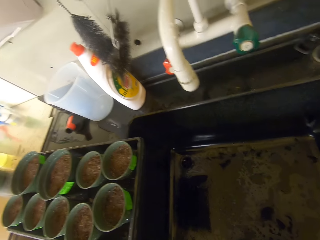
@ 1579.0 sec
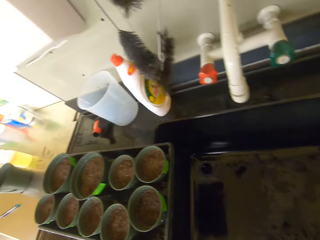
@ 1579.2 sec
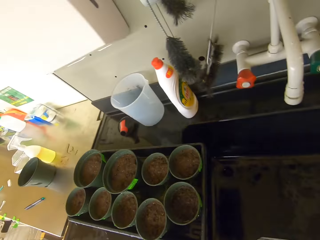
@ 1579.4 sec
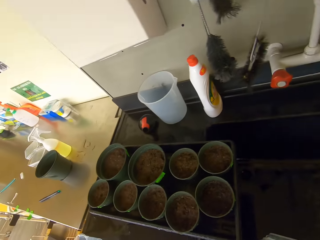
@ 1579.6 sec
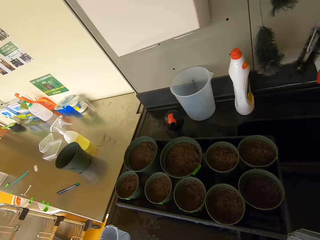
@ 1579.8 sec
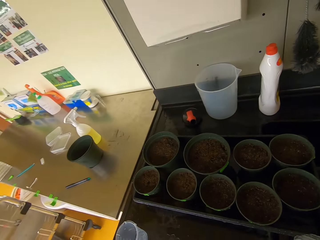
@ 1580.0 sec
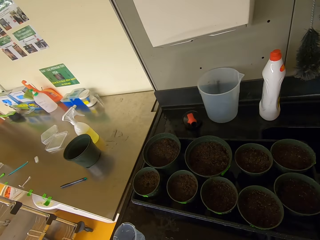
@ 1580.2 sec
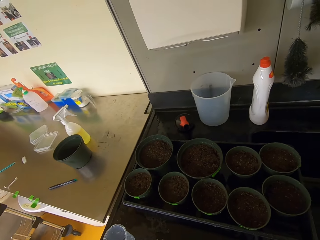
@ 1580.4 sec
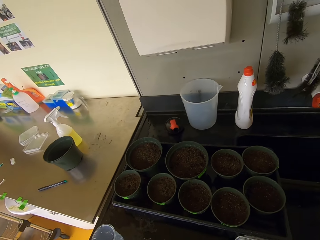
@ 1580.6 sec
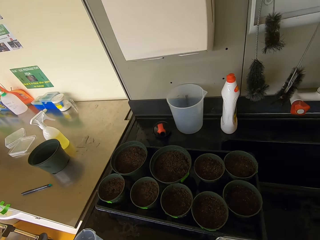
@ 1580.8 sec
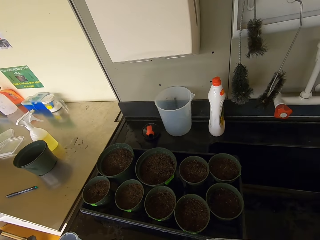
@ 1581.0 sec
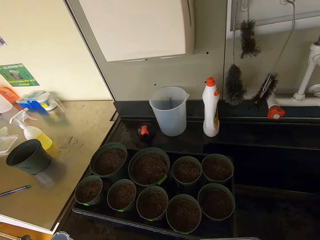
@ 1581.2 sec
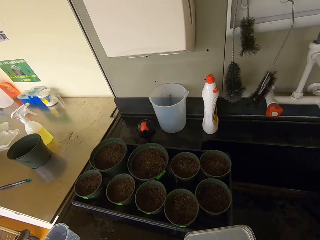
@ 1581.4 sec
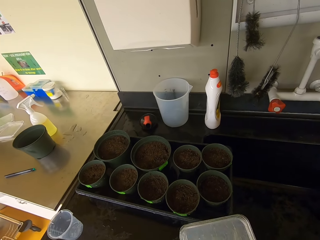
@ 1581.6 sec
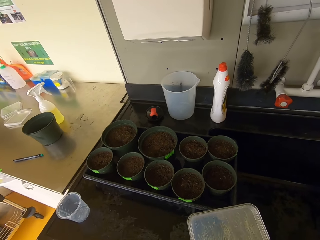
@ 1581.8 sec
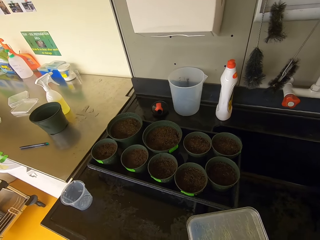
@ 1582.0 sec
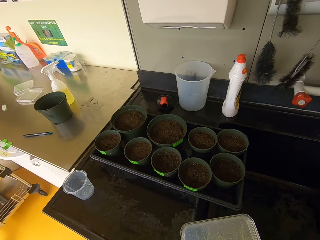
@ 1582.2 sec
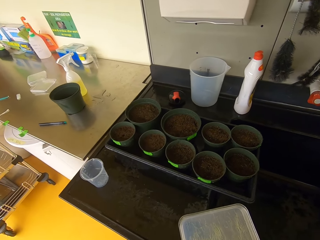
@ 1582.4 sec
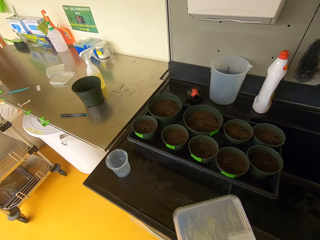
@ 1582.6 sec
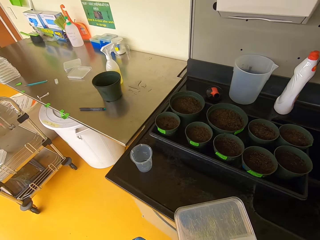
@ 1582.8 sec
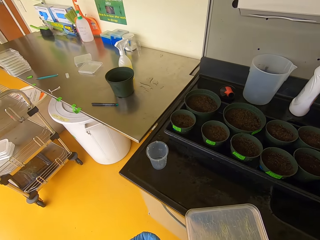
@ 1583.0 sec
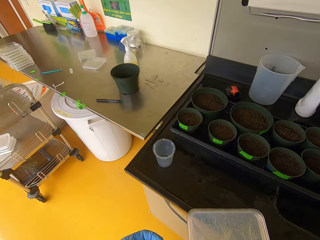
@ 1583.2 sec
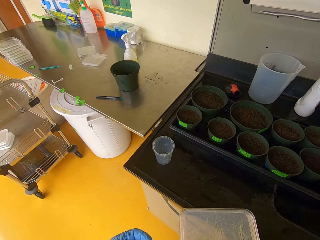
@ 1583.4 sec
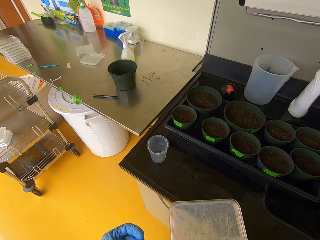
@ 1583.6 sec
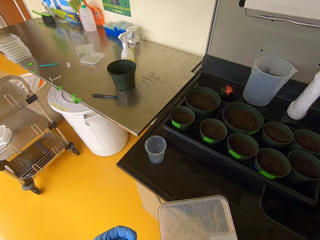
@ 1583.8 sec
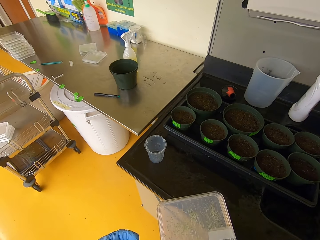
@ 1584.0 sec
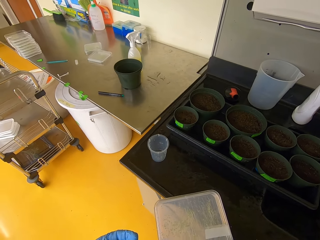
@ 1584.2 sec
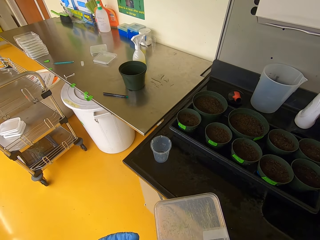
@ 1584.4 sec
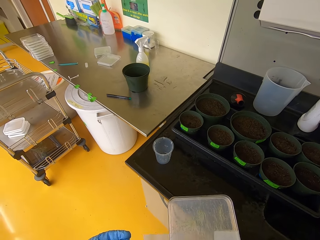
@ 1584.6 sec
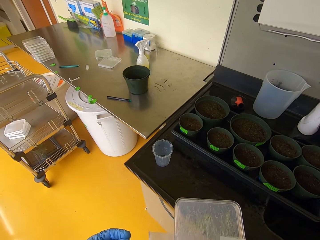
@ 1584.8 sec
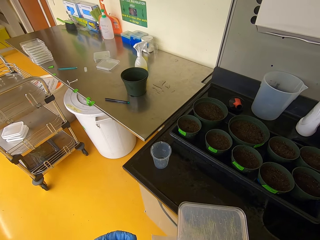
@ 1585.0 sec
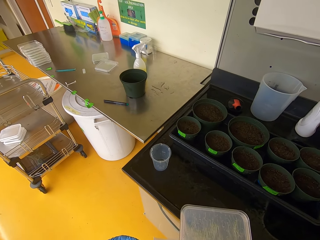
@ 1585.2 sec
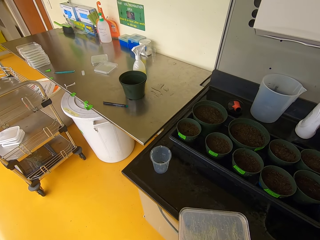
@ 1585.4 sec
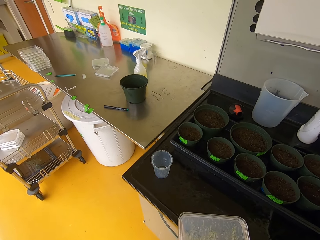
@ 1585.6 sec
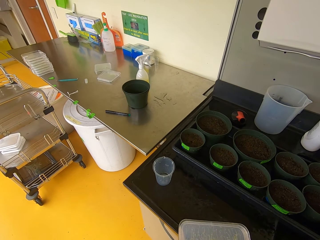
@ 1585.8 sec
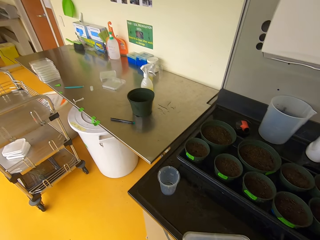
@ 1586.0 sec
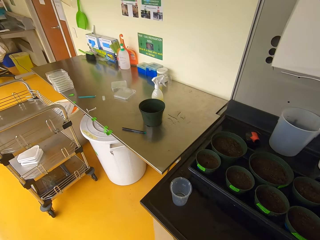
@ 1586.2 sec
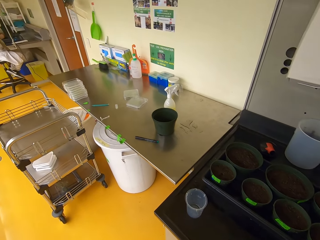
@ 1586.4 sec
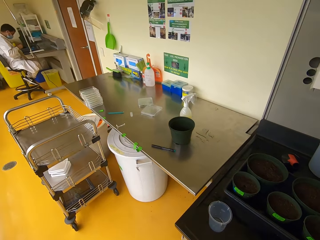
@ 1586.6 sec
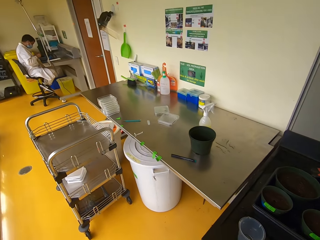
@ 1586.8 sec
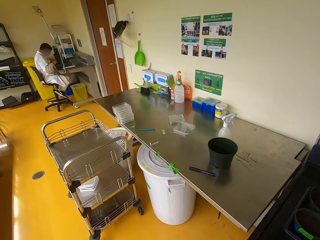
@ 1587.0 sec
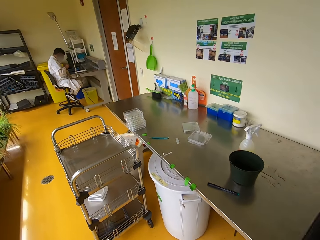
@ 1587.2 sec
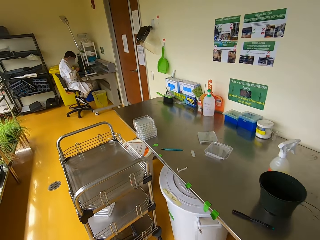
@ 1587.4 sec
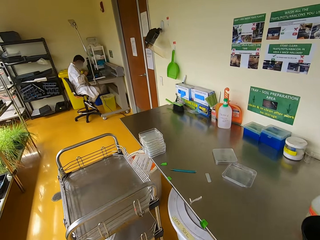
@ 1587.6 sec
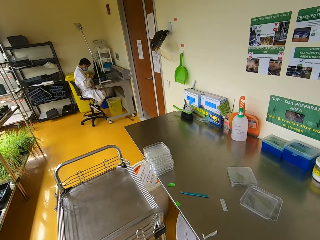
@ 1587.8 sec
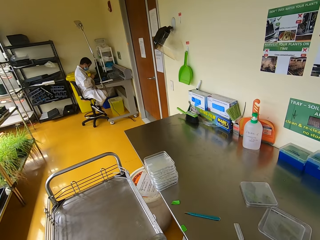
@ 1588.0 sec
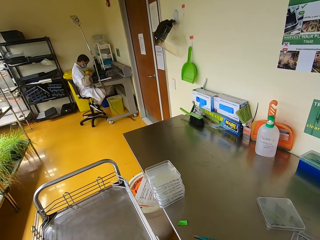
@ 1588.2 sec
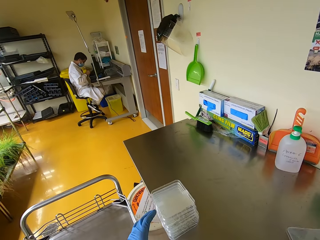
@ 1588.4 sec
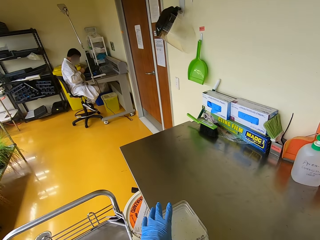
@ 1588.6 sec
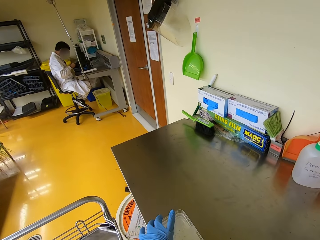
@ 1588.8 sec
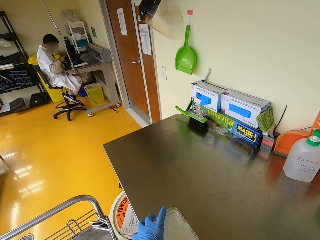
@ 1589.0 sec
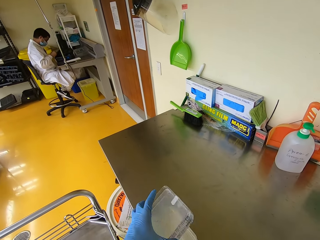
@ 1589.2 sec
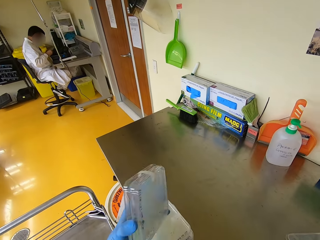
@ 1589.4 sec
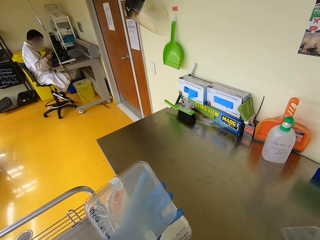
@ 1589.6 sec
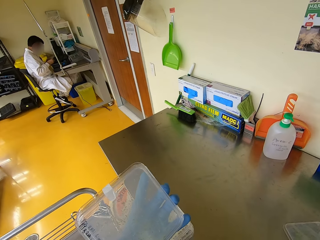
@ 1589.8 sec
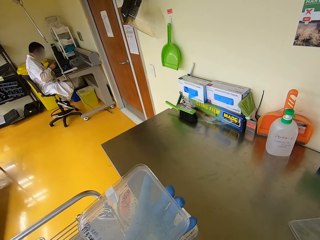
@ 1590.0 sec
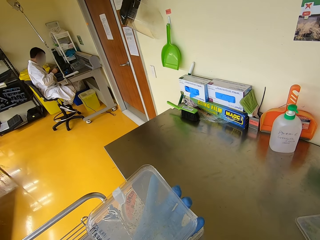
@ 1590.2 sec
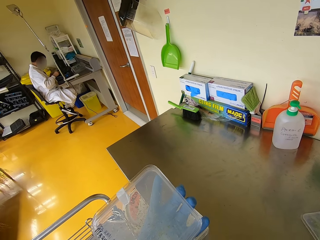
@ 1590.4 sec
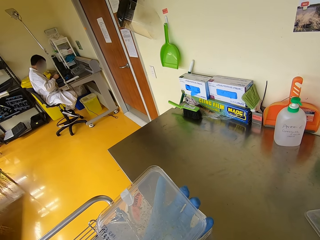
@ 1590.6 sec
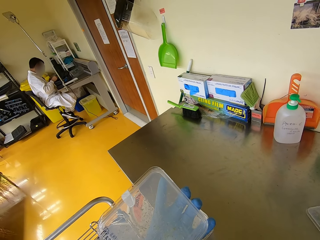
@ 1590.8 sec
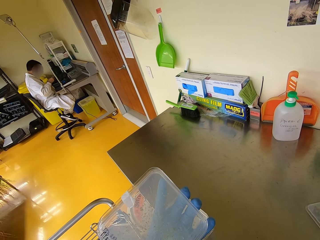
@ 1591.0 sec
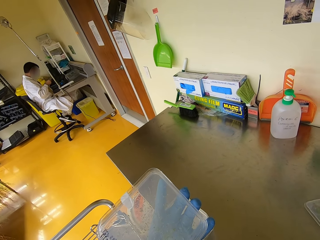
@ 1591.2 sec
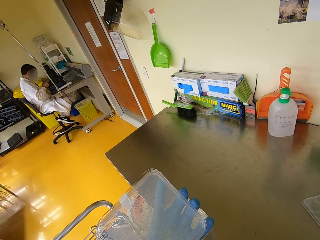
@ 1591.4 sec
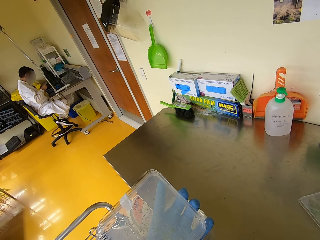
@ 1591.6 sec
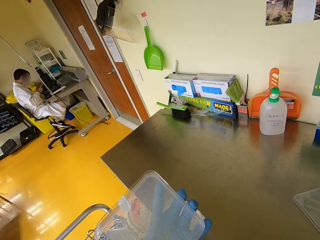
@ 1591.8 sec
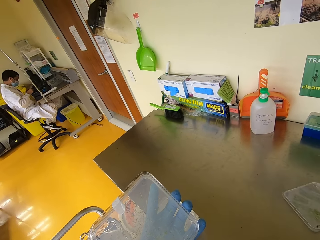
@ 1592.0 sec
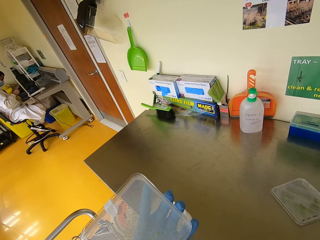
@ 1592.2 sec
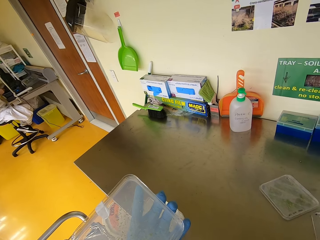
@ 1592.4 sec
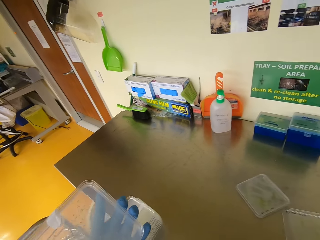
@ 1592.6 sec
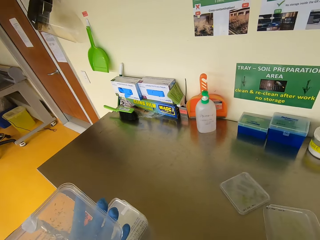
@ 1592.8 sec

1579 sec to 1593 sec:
The camera wearer lifts a case or seedling container. They pick up the seedling container.

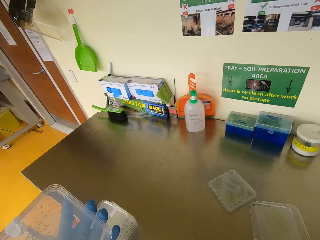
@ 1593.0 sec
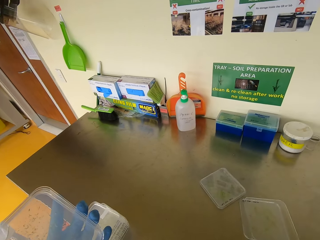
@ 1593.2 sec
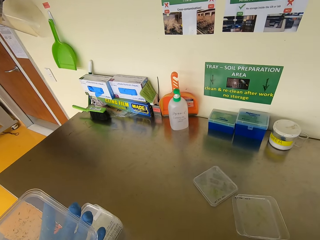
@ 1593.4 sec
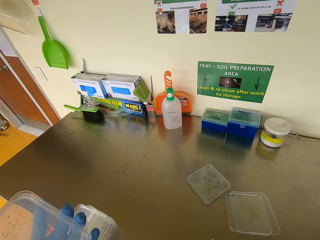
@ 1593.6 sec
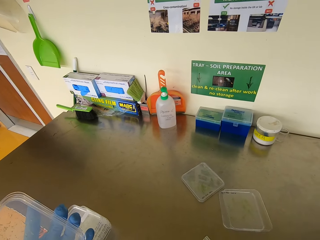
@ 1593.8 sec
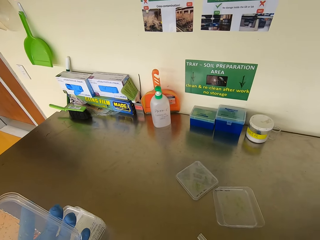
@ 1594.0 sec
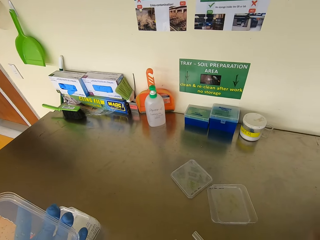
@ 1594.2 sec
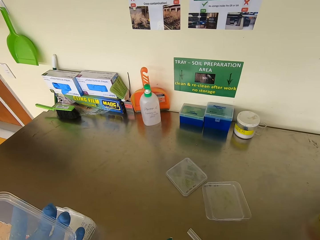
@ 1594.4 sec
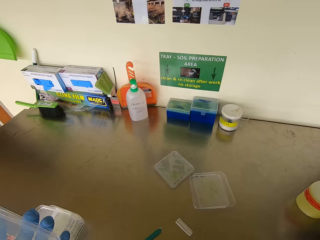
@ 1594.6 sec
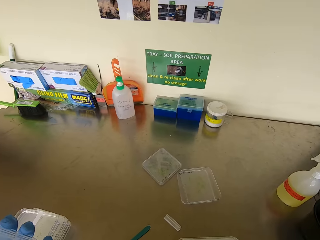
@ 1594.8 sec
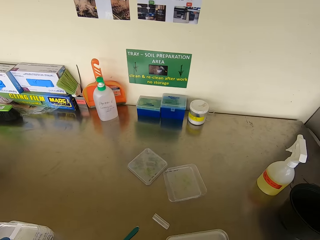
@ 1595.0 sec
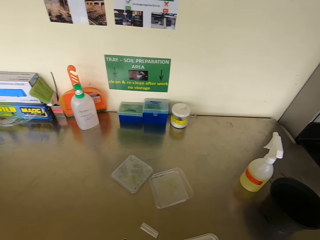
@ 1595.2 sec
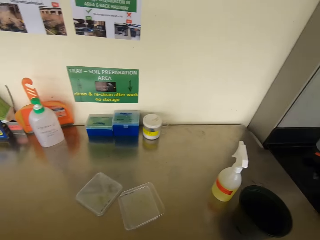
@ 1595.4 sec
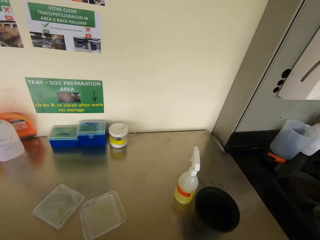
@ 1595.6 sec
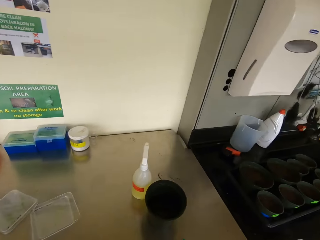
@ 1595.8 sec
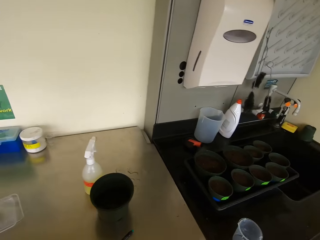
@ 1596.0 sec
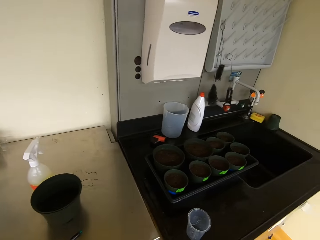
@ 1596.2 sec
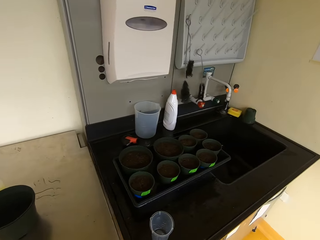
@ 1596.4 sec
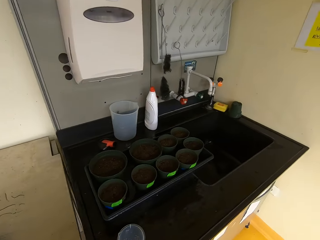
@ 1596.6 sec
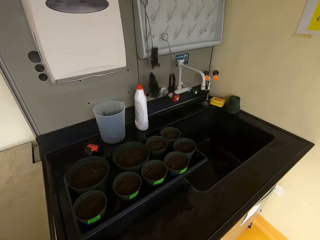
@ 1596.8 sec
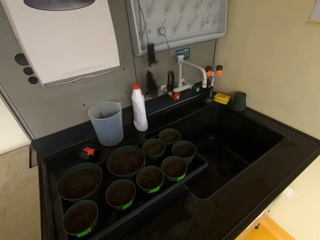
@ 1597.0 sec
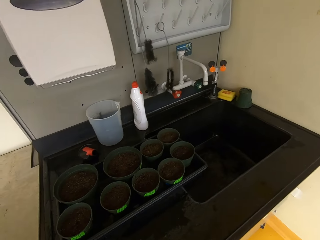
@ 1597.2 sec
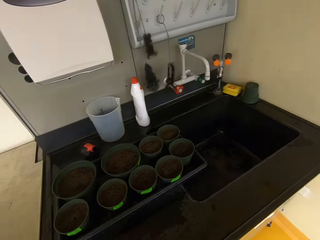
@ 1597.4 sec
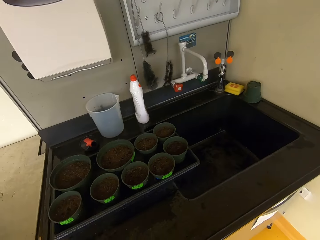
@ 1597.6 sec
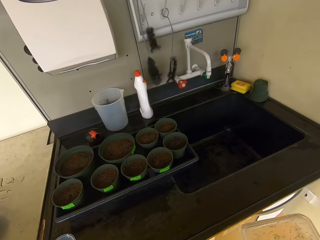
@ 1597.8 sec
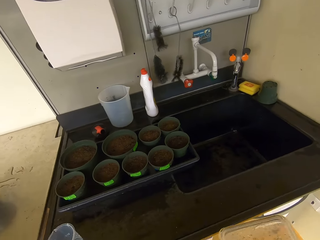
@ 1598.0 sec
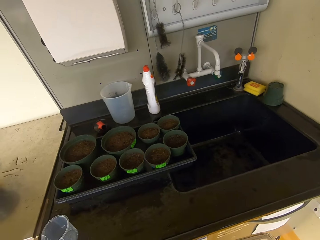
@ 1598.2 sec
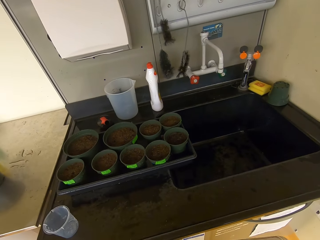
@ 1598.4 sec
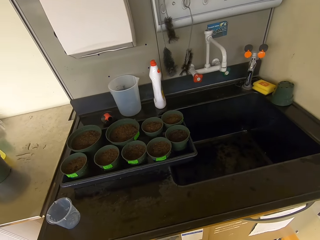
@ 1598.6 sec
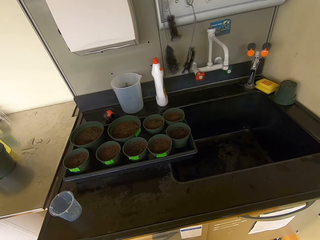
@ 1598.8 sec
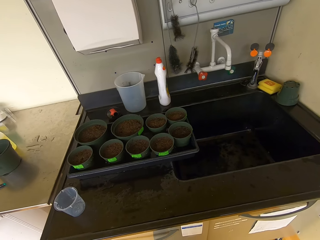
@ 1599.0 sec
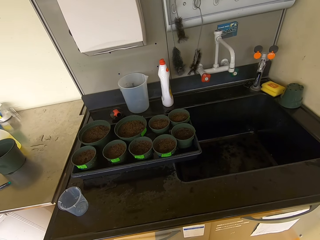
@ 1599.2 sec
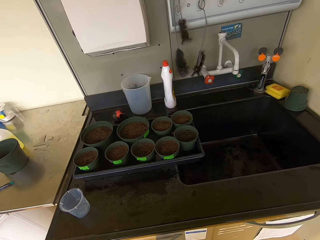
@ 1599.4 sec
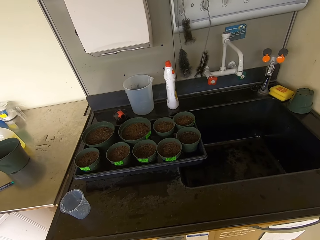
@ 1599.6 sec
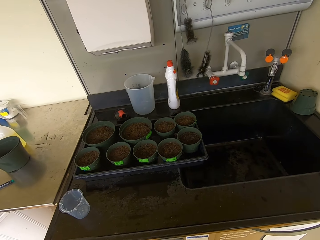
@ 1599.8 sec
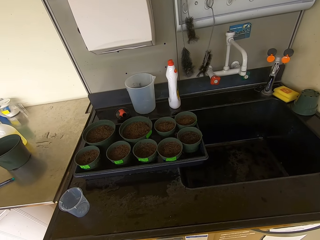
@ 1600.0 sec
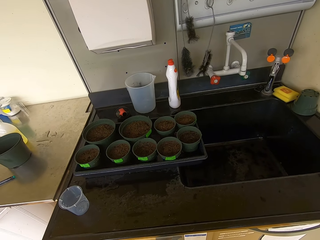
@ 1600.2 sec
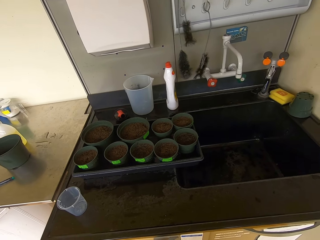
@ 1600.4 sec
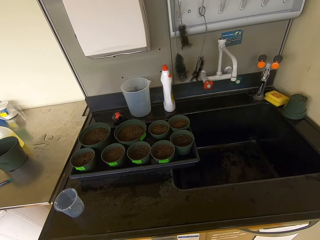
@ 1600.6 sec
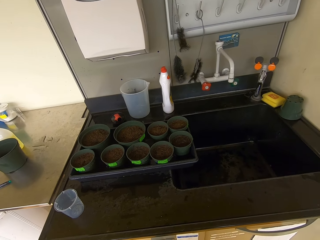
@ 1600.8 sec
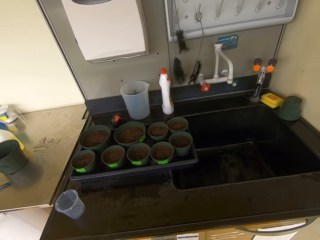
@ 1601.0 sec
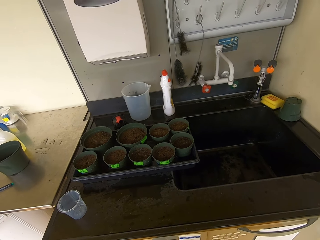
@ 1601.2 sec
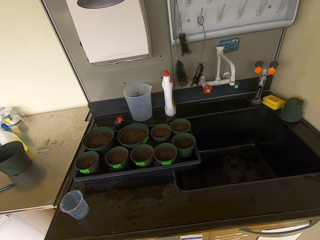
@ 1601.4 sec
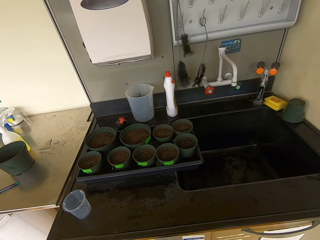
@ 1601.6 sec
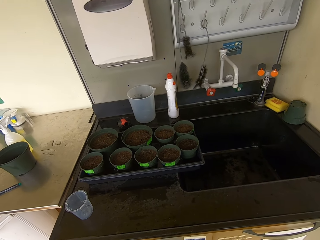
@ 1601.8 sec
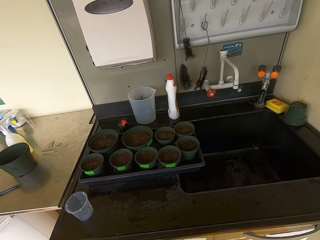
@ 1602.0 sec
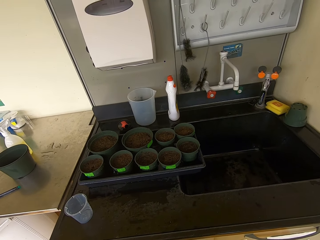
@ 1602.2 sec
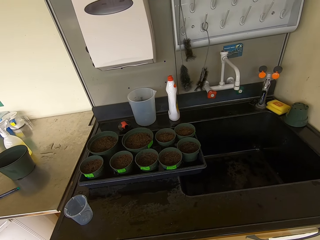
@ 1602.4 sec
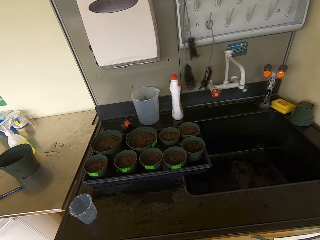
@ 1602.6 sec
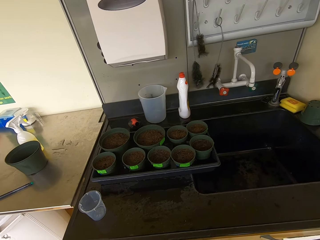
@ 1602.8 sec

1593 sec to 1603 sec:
The camera wearer looks around. They walk around.
